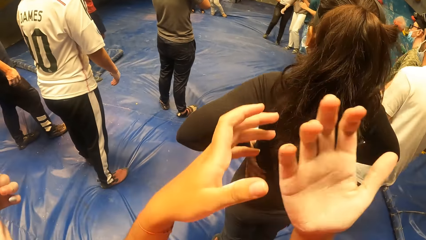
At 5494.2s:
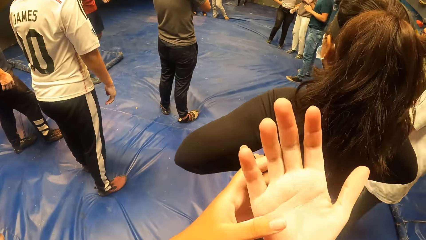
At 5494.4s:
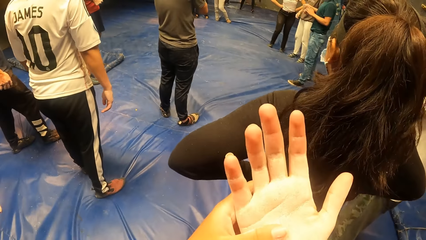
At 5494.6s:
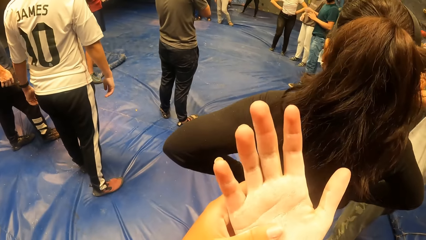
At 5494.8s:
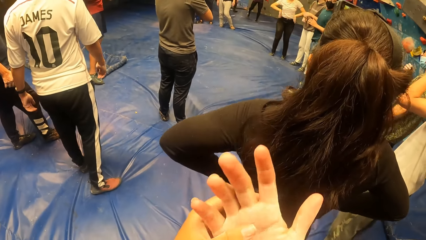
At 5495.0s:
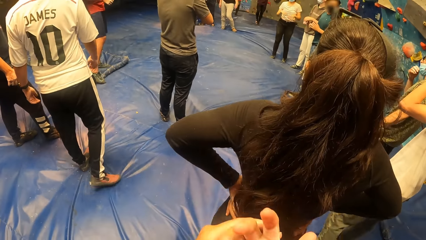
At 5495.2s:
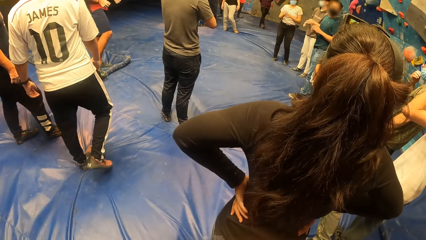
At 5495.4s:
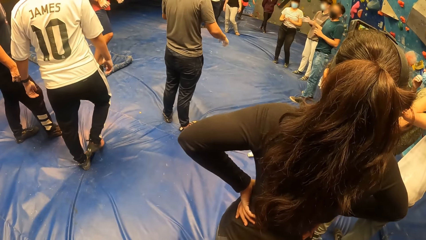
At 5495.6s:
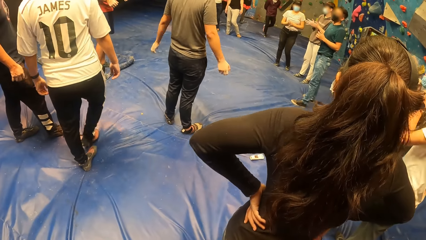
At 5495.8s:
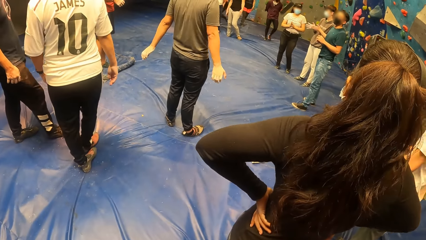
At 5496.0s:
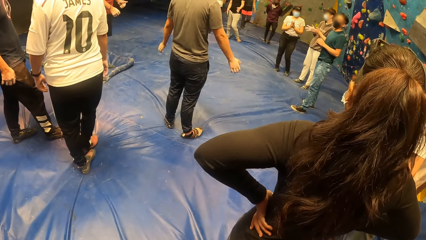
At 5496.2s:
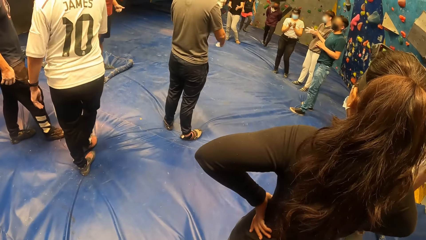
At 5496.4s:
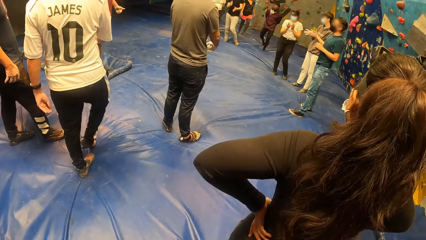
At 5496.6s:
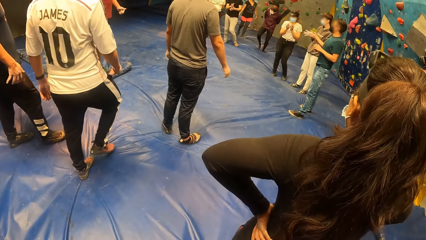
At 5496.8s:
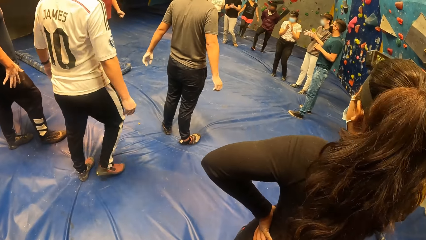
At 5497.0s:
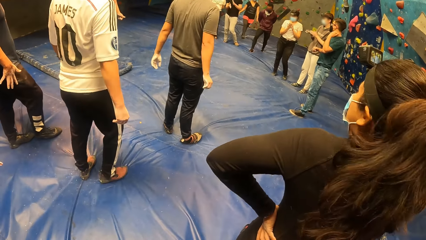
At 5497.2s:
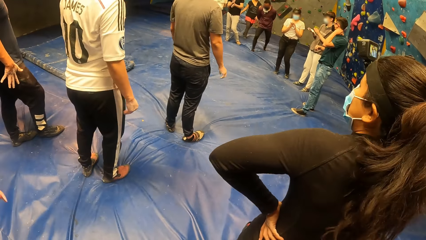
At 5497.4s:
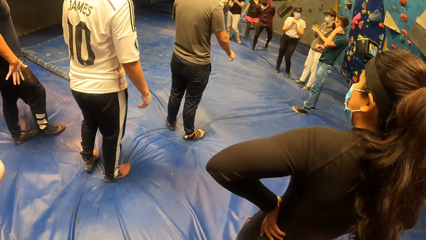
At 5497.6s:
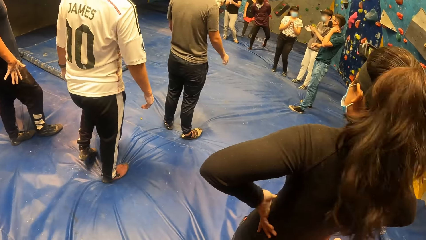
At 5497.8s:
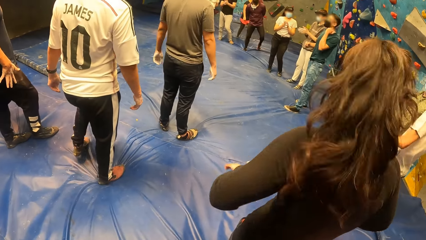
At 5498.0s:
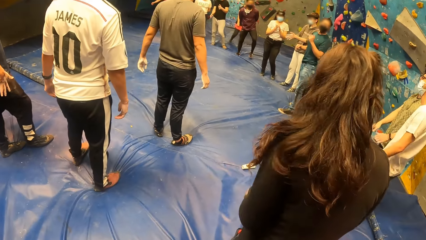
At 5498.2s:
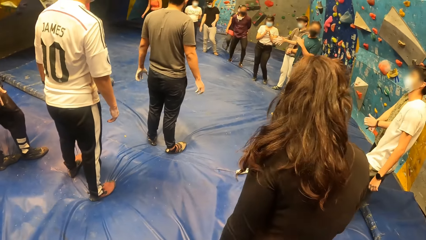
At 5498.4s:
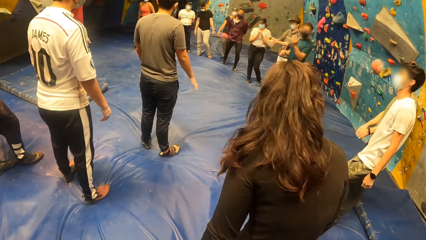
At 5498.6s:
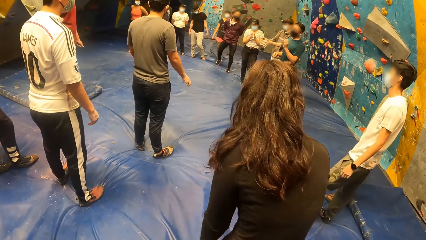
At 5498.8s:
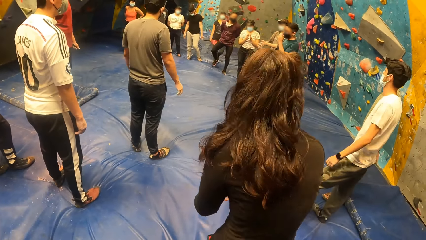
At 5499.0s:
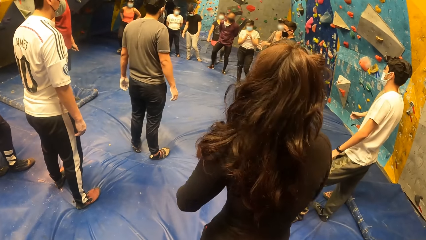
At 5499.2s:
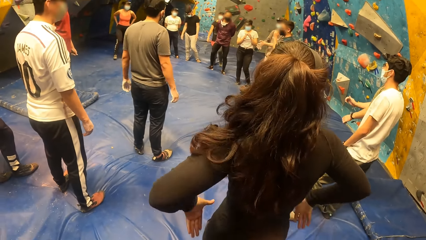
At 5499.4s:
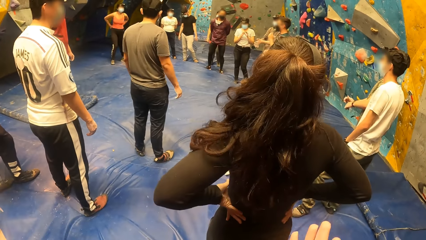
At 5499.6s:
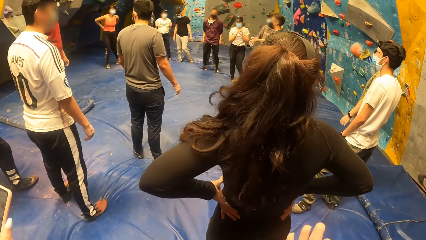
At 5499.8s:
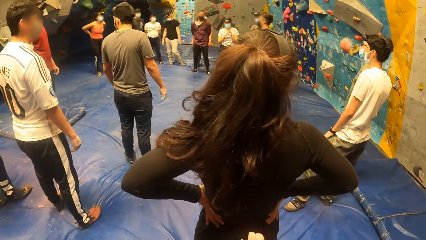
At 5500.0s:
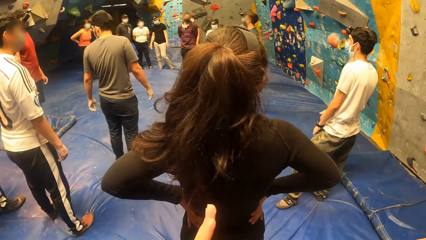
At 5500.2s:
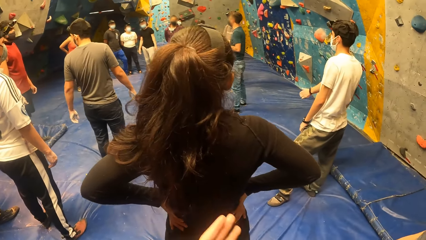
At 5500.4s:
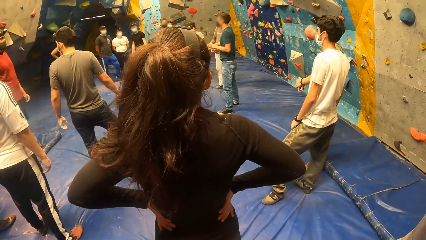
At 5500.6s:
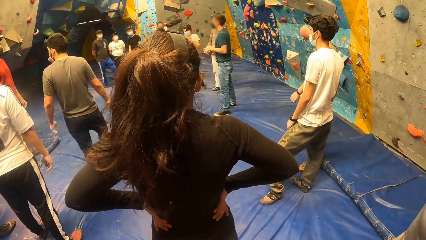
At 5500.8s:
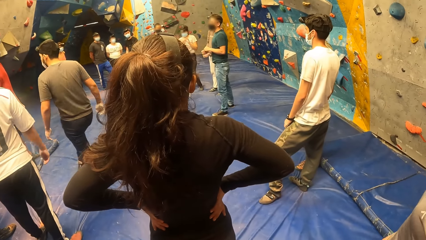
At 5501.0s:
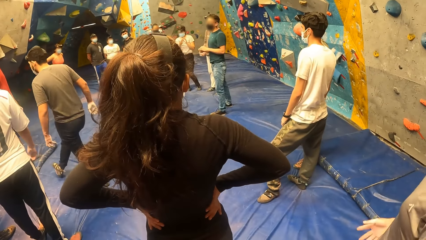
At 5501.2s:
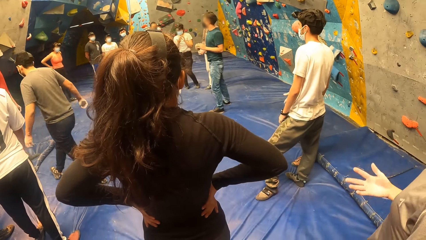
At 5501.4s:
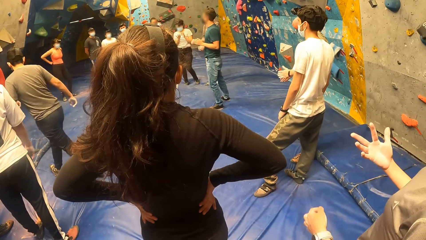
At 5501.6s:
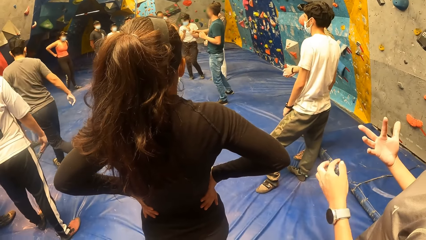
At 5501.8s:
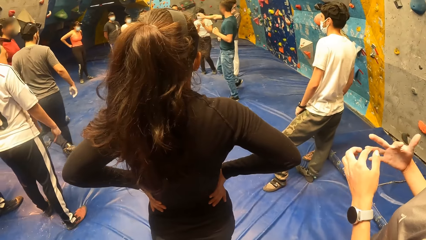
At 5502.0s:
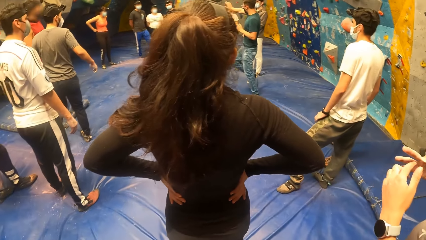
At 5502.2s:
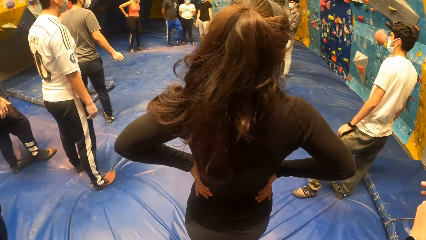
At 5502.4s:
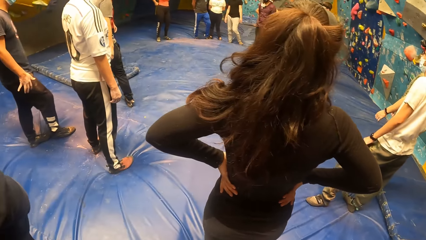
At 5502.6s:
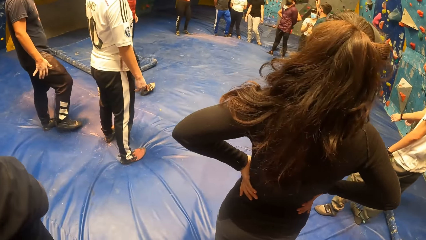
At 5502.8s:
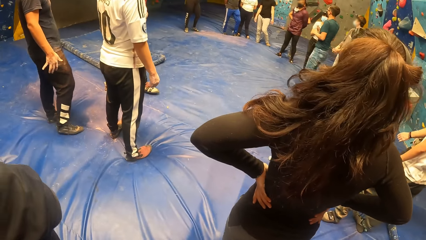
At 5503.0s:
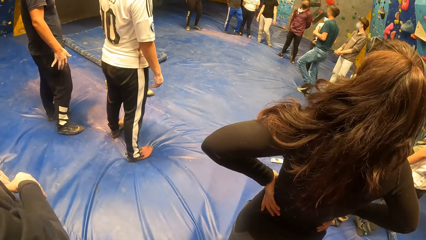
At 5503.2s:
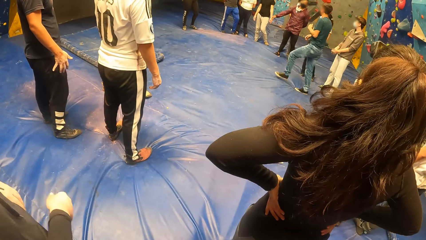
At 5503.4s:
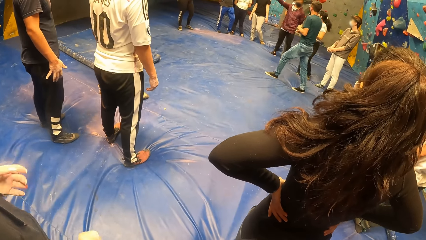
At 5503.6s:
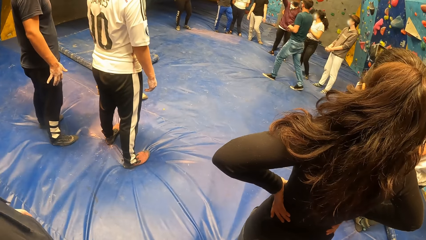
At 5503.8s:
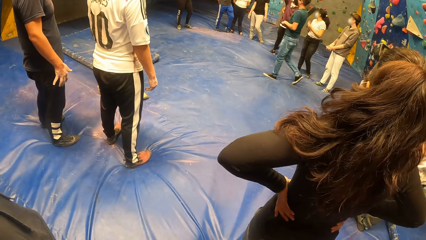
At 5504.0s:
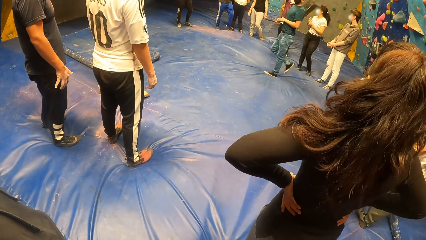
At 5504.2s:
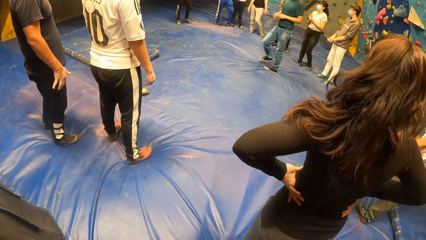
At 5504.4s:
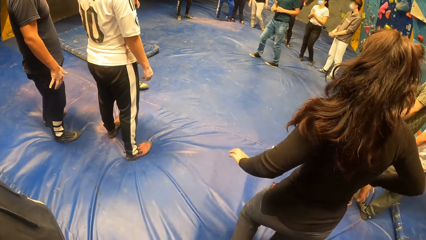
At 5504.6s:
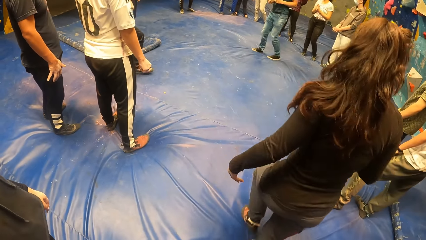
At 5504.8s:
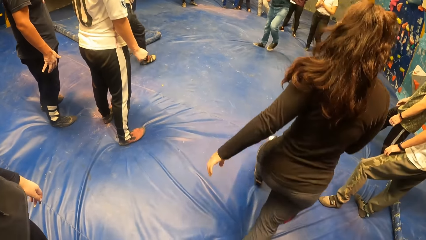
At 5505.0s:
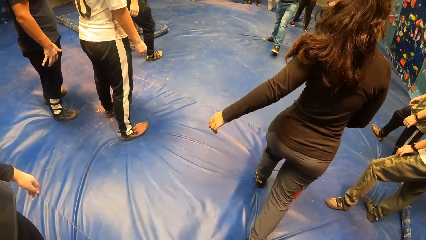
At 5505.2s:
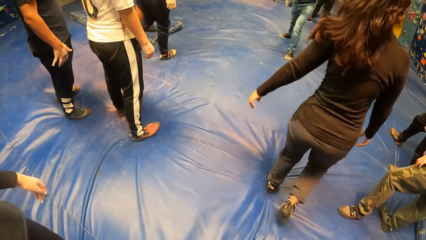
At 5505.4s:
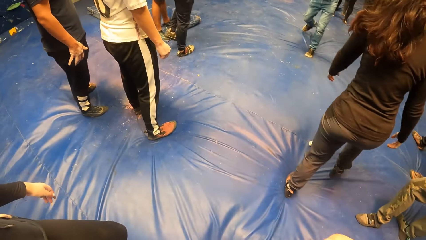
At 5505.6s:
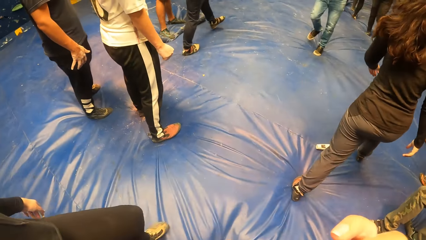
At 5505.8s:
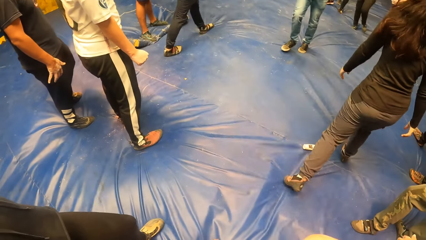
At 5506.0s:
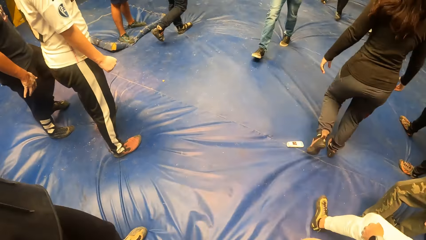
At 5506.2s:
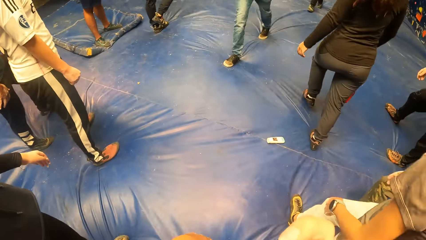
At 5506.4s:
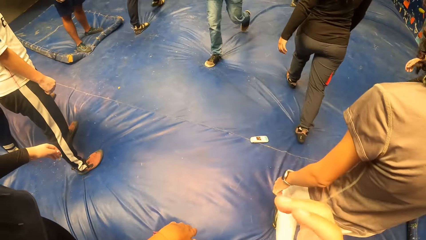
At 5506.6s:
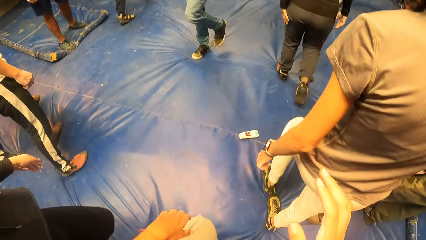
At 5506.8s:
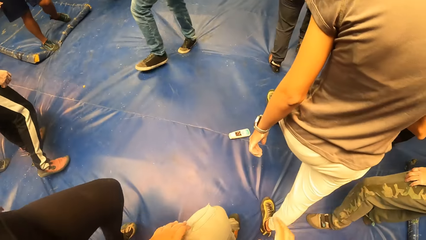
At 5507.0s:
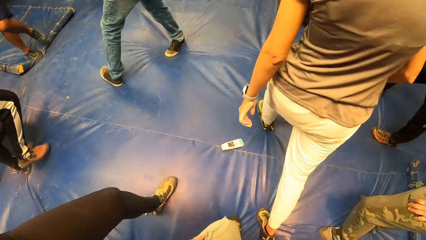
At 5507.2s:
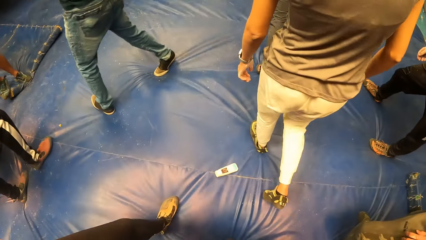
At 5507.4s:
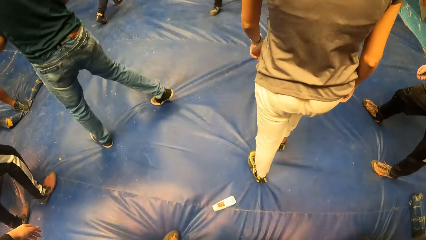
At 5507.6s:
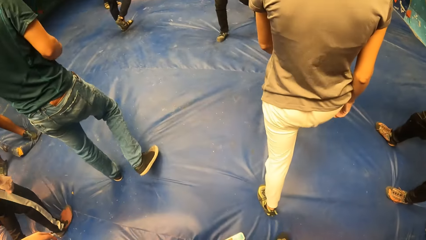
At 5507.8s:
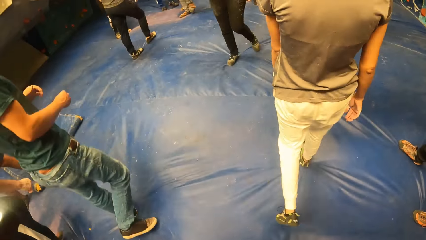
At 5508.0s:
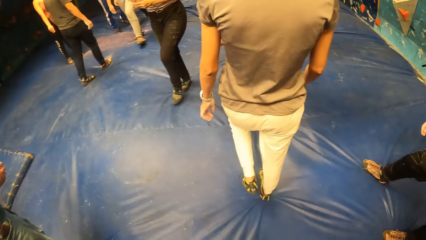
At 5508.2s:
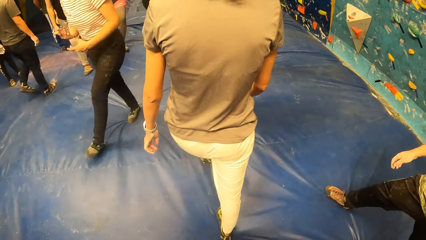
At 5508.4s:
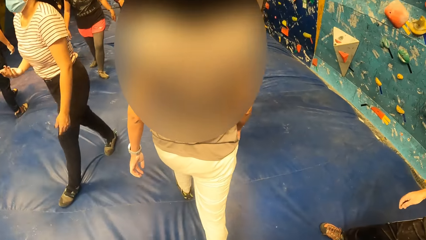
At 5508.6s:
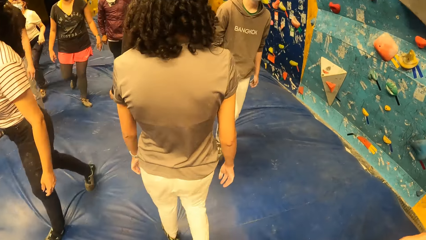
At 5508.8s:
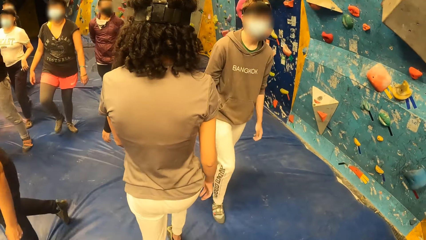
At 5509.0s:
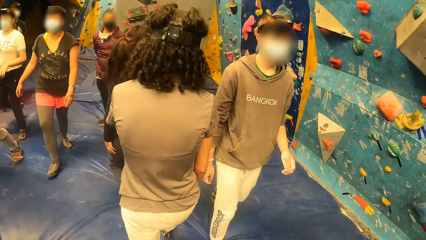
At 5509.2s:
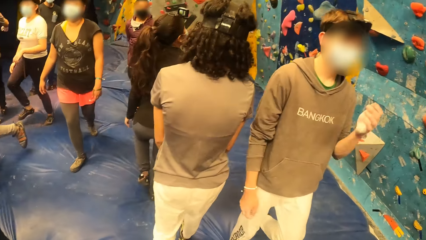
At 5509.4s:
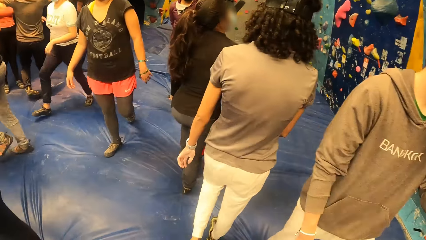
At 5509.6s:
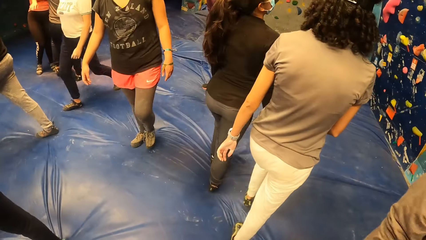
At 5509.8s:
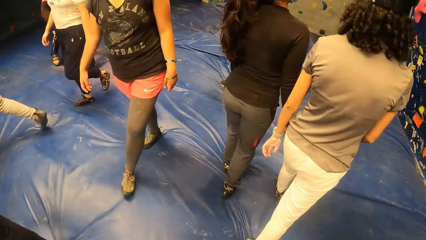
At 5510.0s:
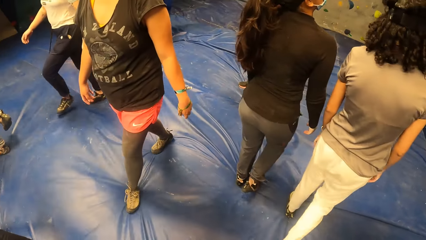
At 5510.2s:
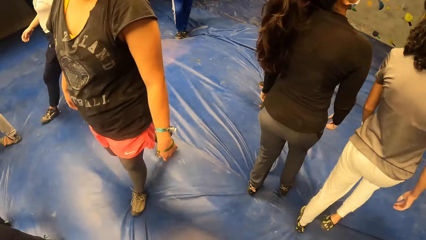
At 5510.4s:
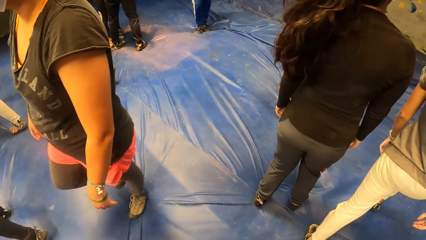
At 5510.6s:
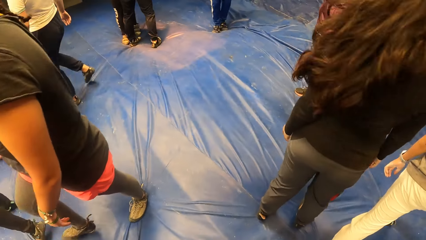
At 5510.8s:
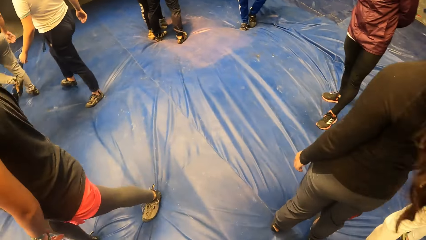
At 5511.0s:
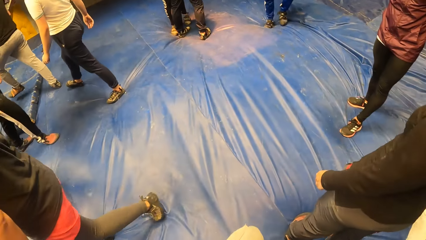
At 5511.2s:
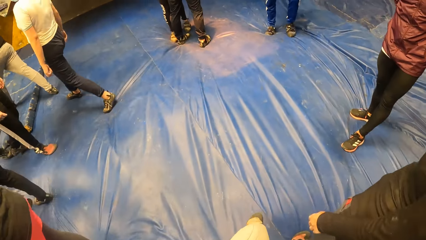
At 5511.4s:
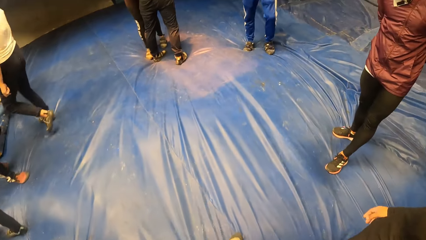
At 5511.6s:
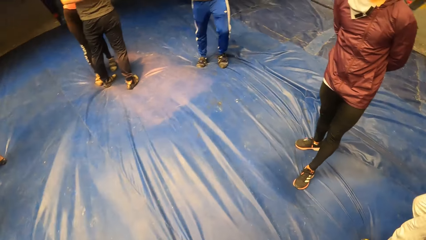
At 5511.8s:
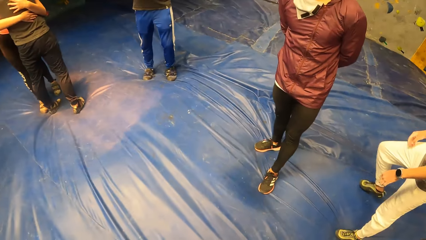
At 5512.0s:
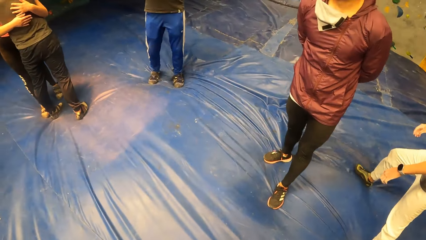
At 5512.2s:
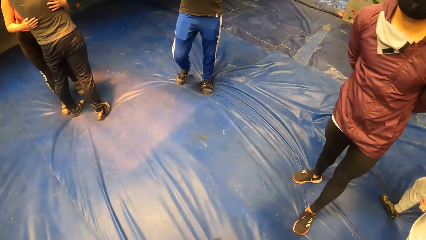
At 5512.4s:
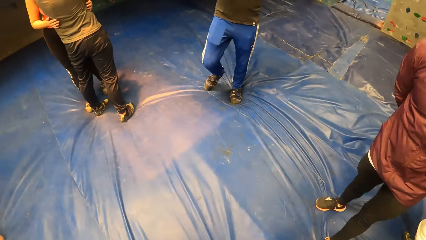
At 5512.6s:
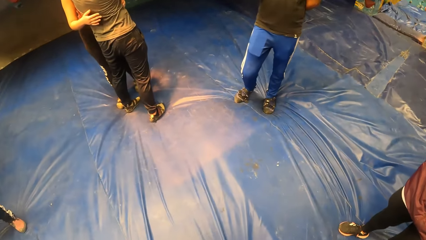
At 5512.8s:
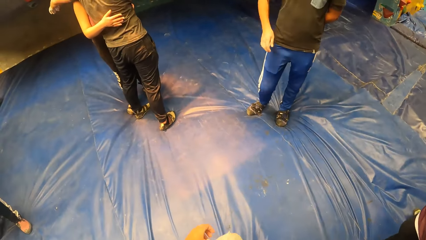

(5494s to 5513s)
The camera wearer raises hands. The woman places both hands on her waist. The camera wearer touches her right hand with her left hand. She looks at the hand. She looks around. She rubs hands. She walks around.
